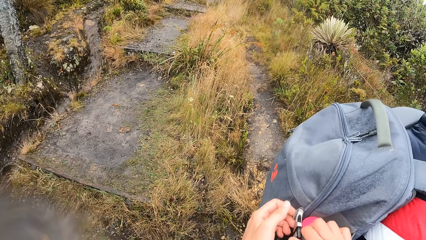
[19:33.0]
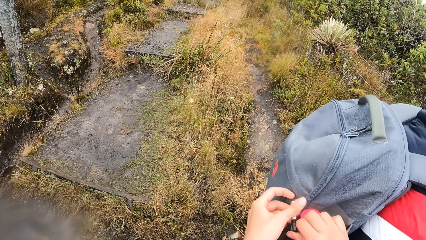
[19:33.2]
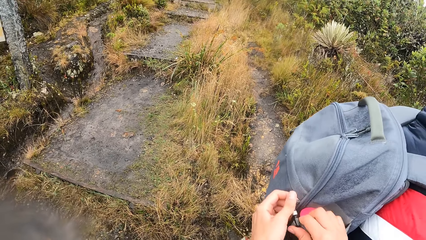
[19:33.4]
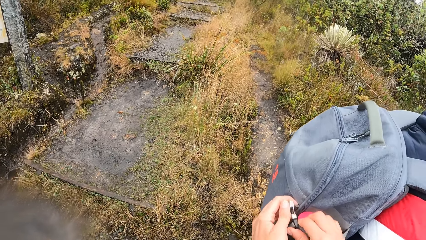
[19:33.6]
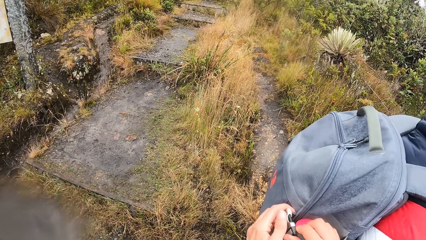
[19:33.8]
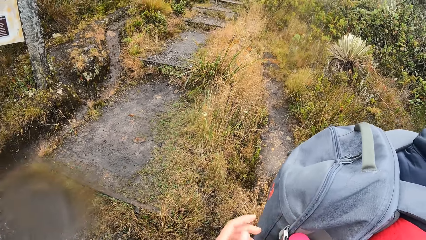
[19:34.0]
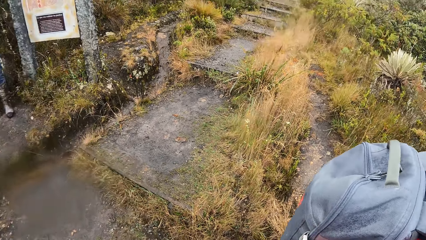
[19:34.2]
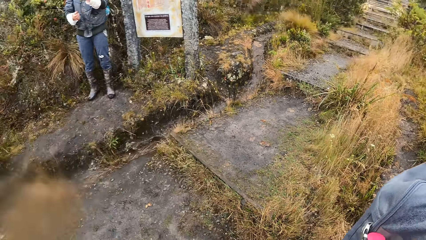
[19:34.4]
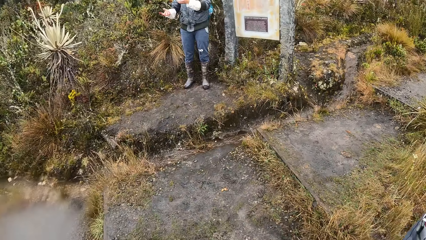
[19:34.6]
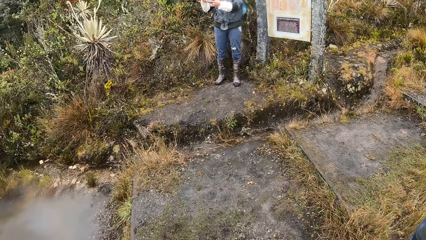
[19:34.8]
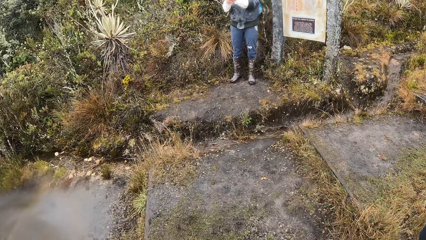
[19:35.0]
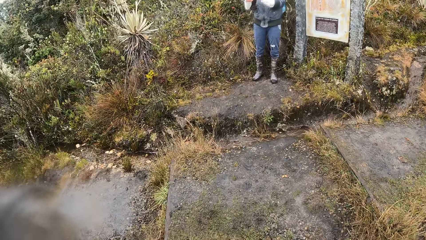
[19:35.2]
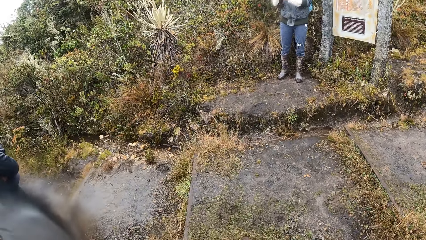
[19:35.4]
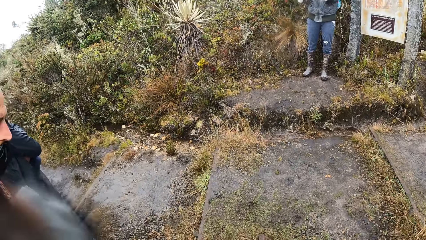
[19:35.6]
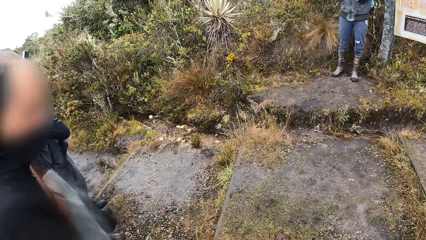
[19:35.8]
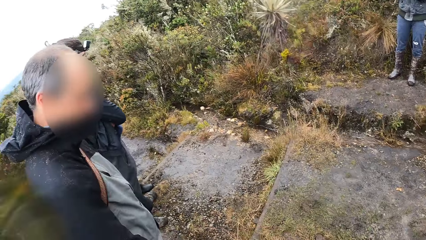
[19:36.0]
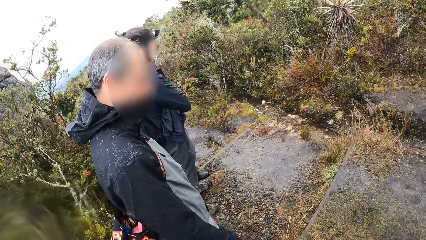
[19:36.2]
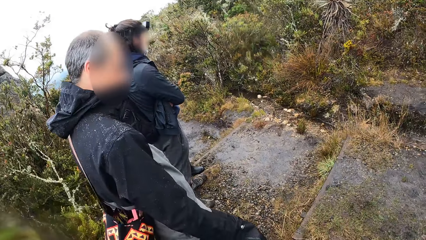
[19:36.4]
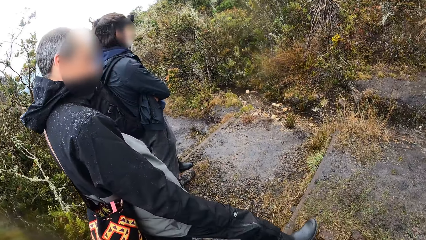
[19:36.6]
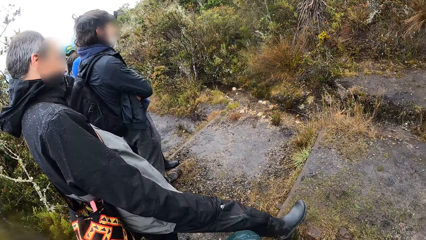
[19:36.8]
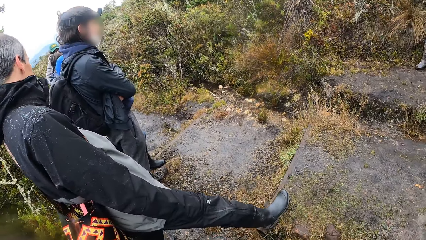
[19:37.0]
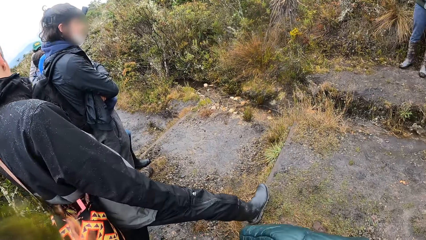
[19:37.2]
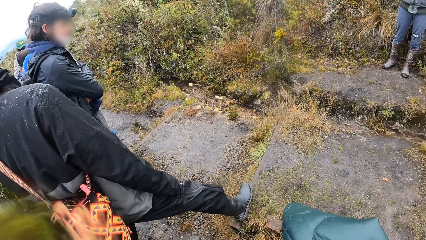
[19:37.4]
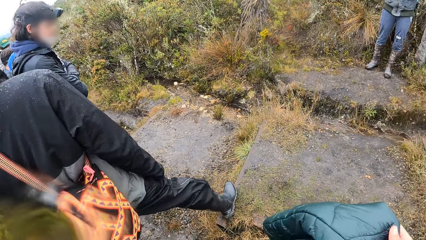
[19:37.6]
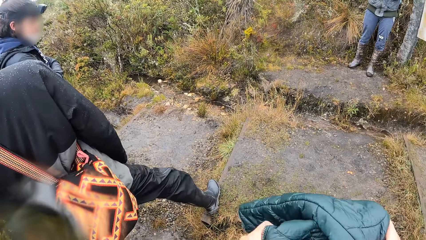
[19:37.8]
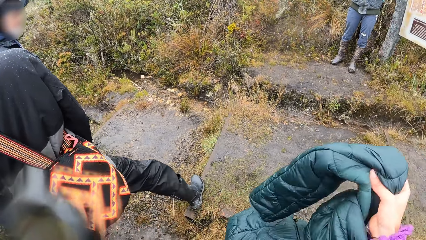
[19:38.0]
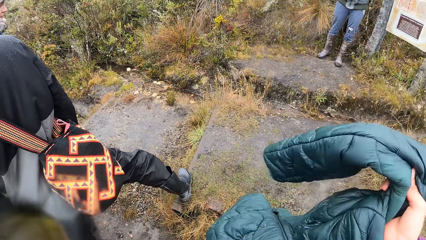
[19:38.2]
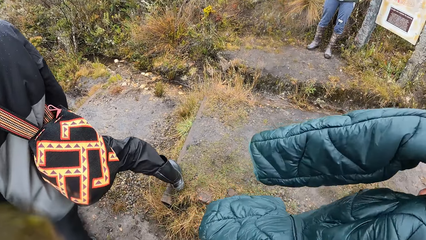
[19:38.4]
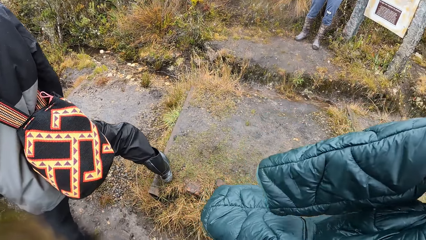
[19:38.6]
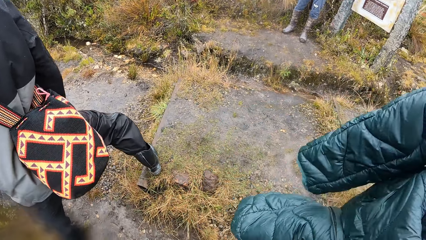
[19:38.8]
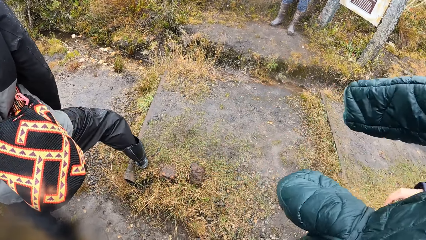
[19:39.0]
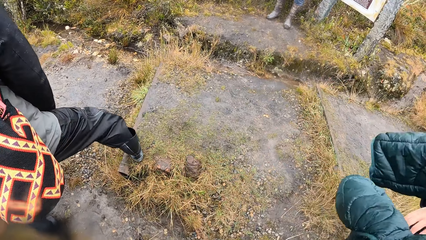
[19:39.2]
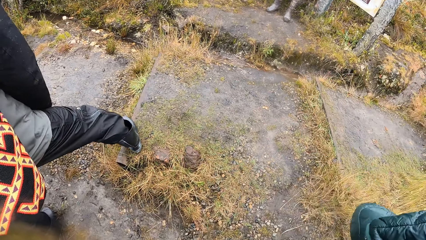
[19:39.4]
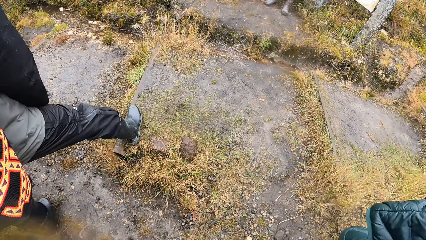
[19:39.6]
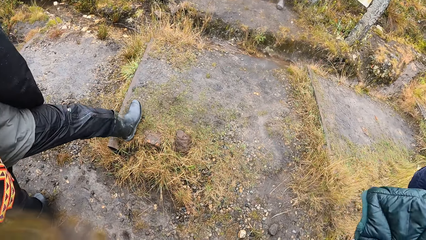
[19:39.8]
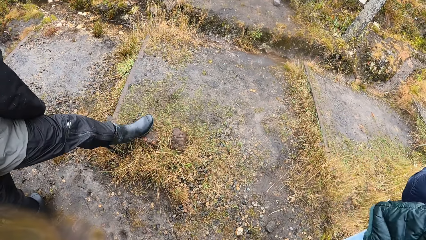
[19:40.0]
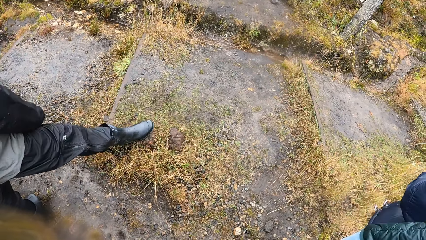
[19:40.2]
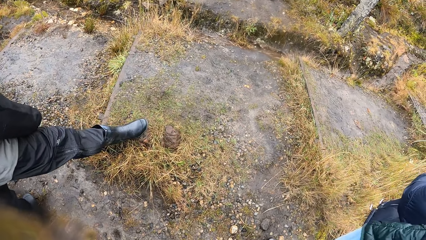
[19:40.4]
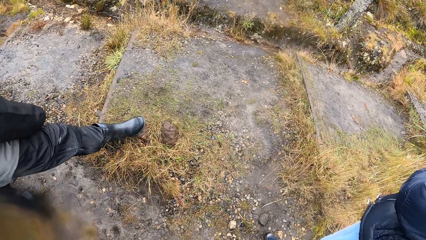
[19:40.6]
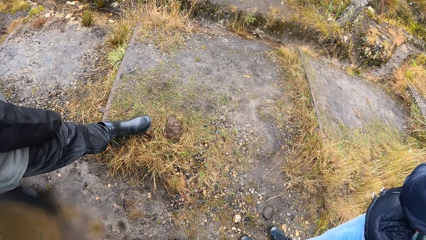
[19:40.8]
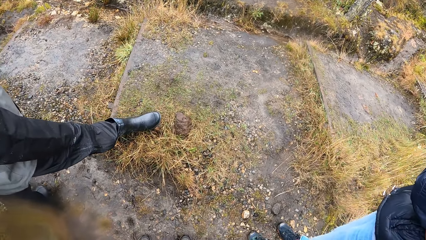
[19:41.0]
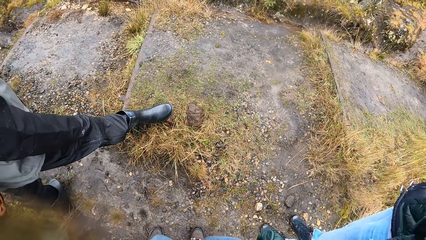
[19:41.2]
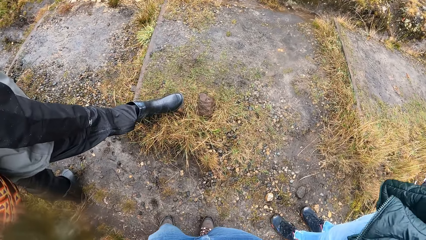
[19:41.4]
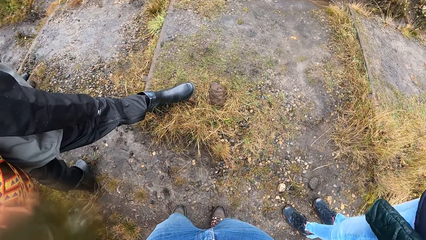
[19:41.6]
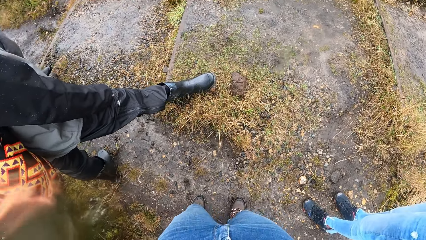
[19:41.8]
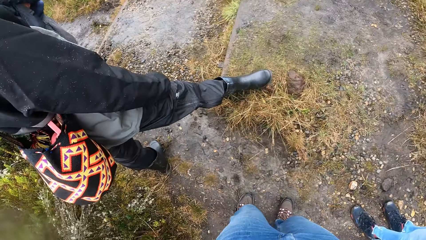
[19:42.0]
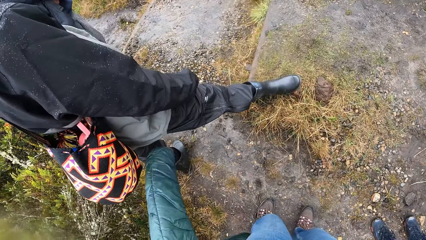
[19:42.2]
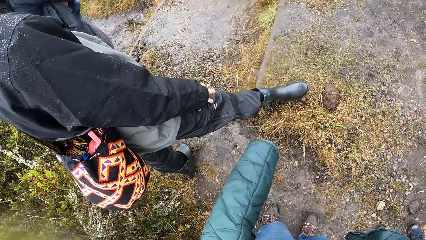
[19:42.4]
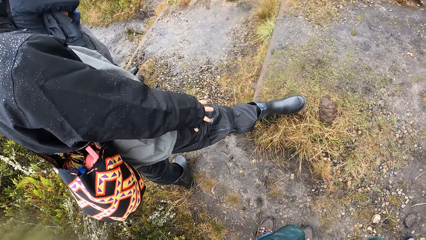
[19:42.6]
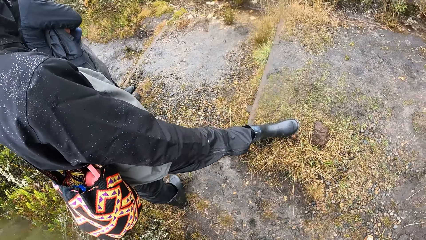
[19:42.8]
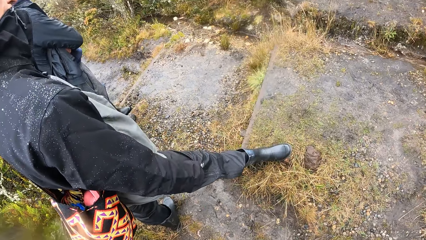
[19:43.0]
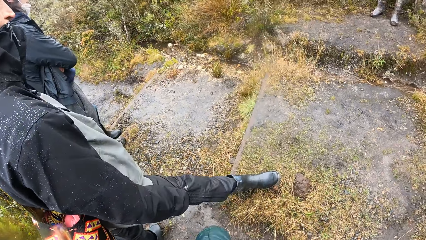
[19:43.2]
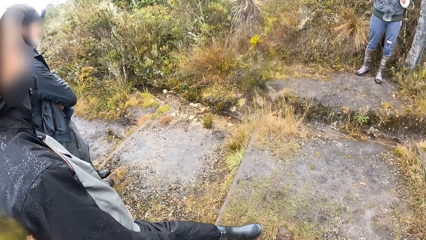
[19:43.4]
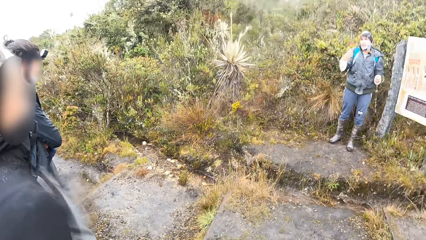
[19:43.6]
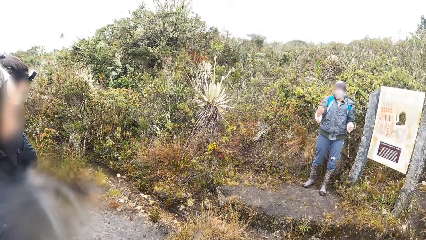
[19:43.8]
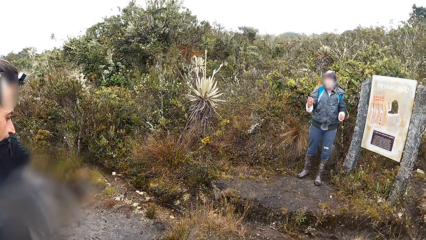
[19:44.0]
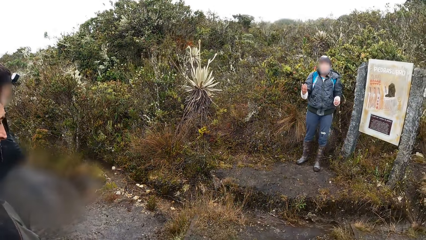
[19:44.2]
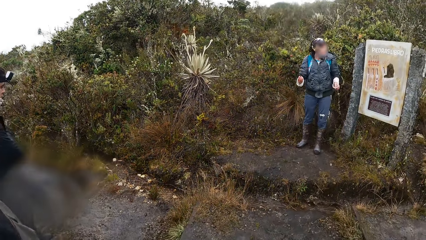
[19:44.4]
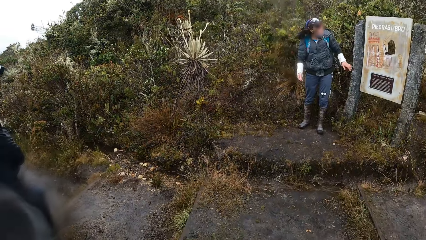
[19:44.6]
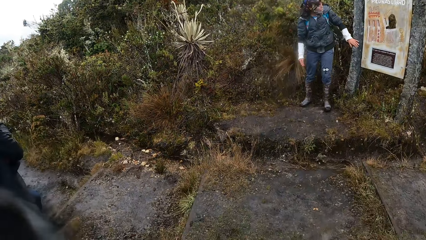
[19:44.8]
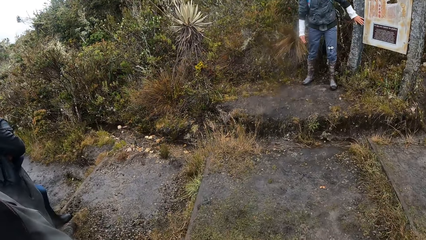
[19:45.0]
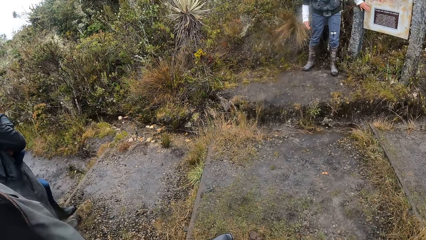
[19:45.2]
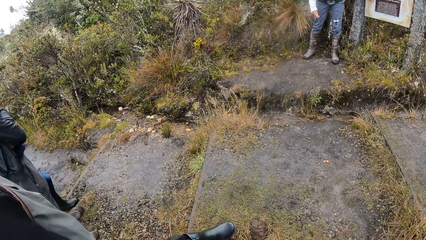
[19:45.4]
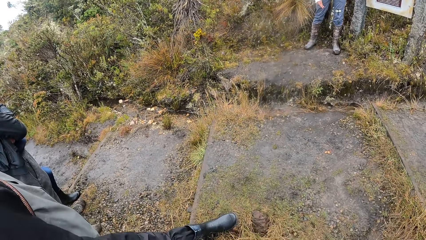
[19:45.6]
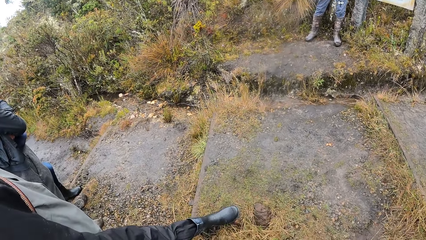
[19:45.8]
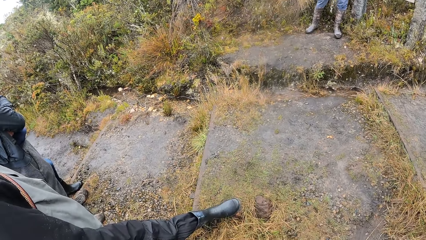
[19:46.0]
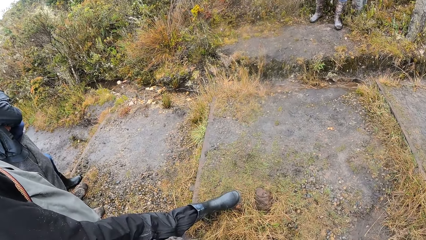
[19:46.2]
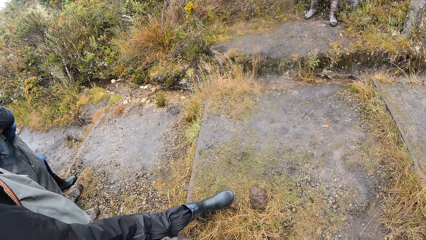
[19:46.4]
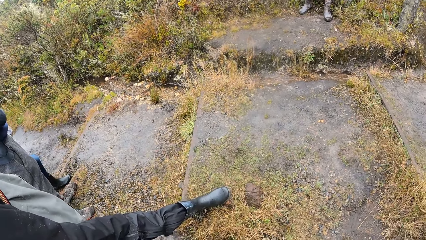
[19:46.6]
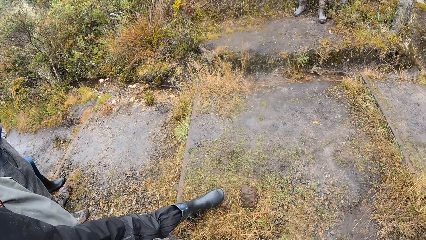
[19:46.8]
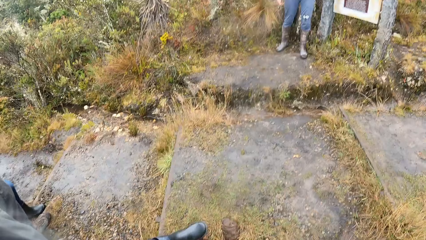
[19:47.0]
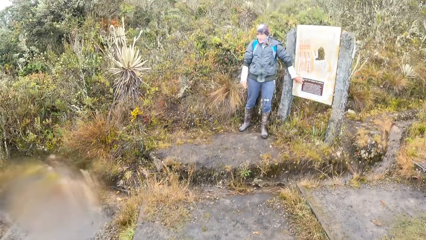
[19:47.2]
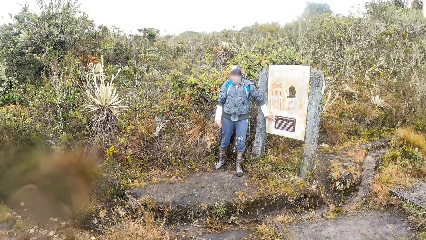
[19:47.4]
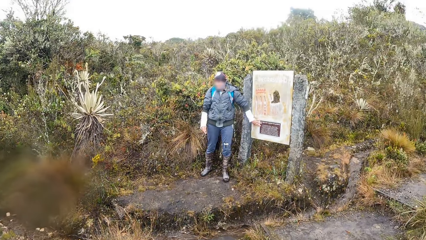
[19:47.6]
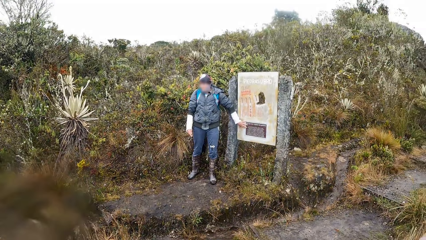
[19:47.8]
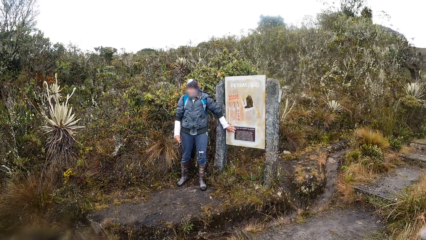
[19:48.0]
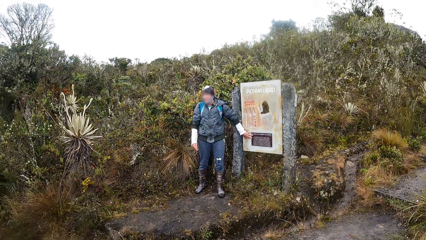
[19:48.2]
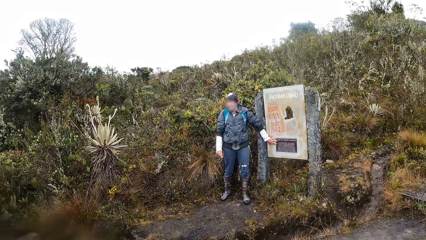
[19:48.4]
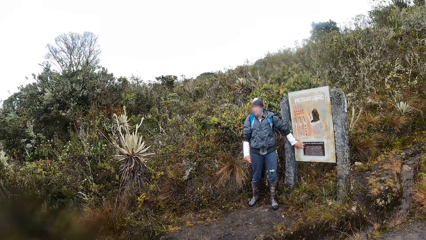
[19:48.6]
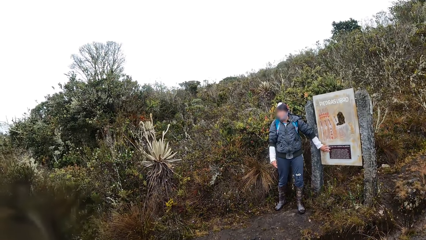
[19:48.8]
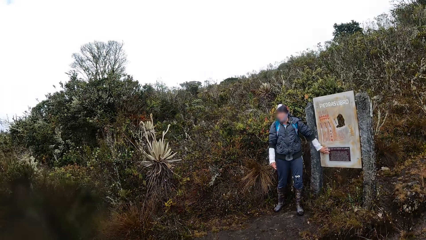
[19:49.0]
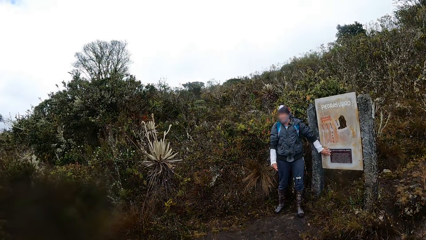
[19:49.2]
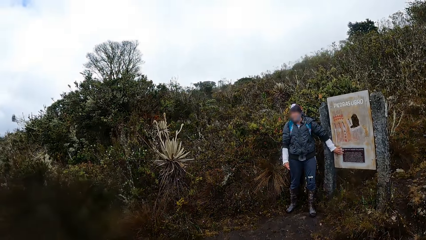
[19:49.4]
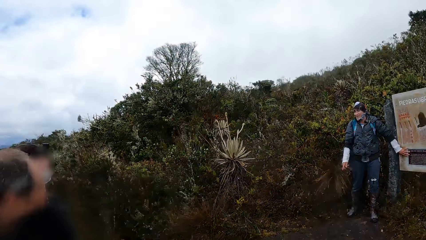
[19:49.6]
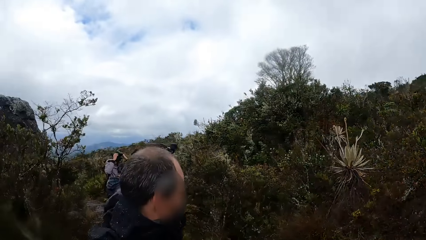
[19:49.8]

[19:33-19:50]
The camera wearer looks around. A man looks around. Another man moves a step. The camera wearer holds the clothes. The second man turns. The camera wearer does something. A third man speaks to the group of people and the camera wearer. The camera wearer looks around. A fourth man points at something with the left hand.
